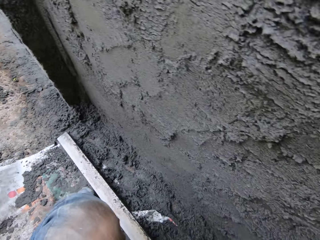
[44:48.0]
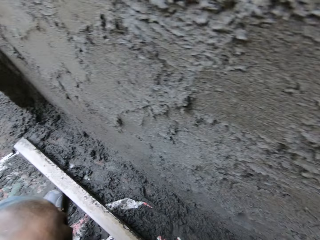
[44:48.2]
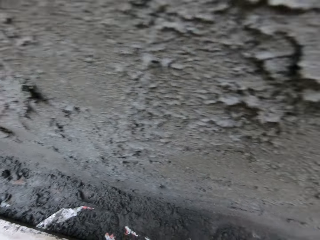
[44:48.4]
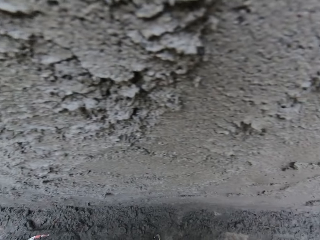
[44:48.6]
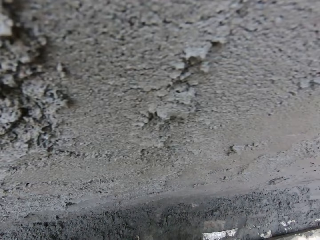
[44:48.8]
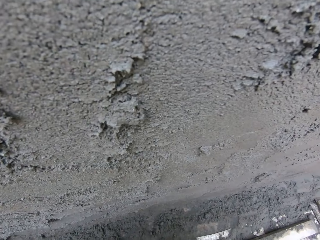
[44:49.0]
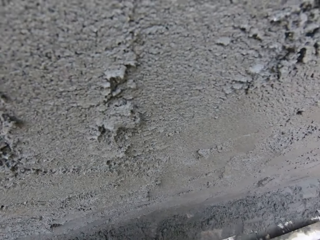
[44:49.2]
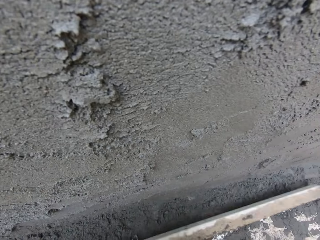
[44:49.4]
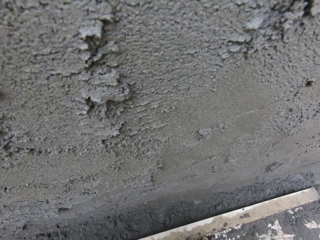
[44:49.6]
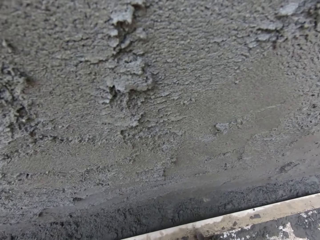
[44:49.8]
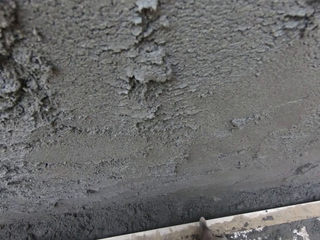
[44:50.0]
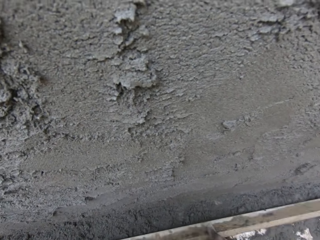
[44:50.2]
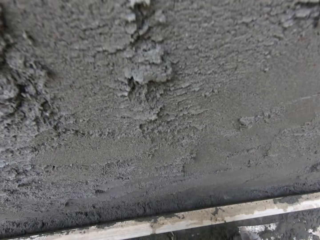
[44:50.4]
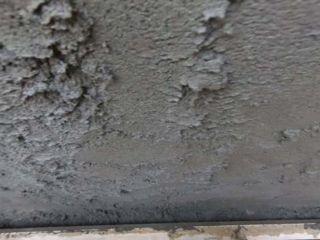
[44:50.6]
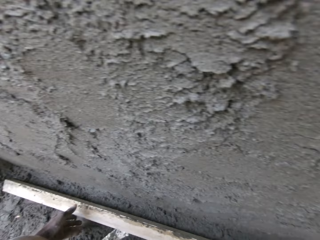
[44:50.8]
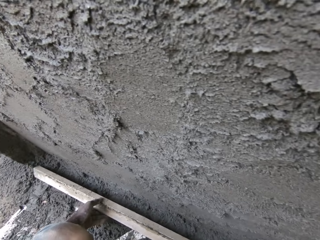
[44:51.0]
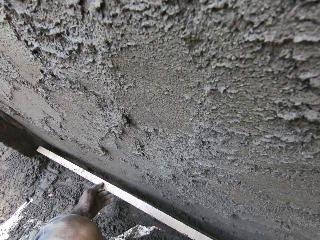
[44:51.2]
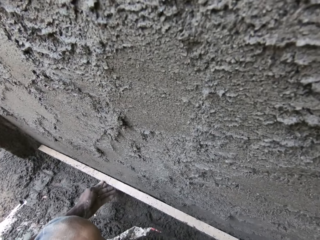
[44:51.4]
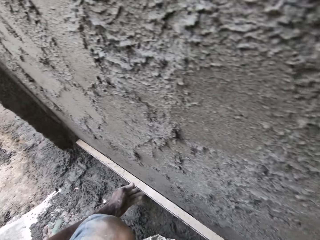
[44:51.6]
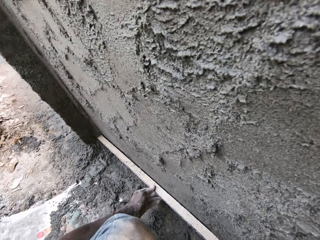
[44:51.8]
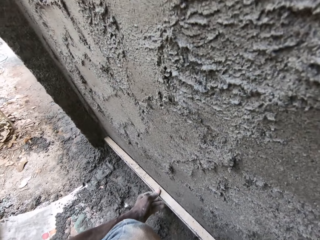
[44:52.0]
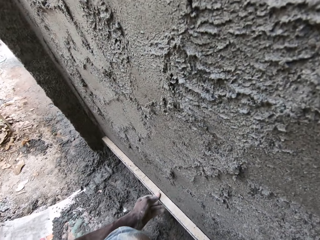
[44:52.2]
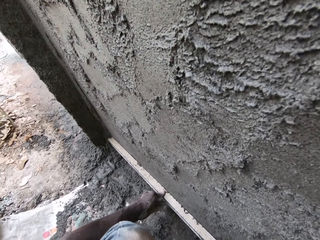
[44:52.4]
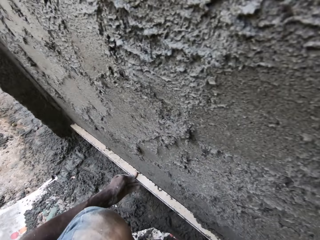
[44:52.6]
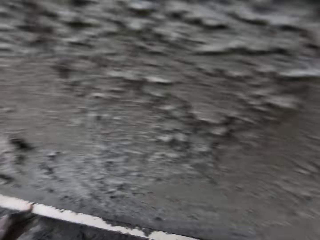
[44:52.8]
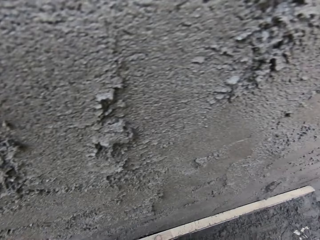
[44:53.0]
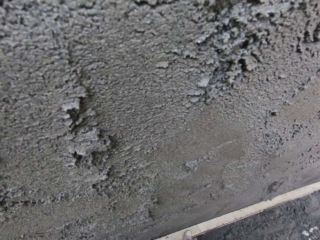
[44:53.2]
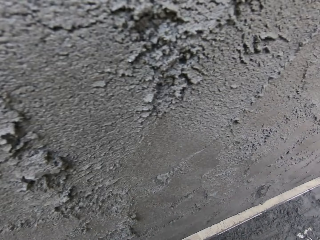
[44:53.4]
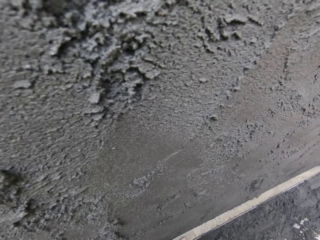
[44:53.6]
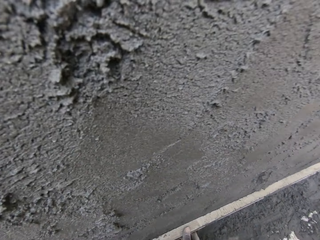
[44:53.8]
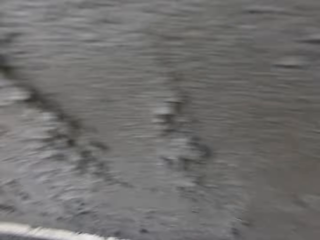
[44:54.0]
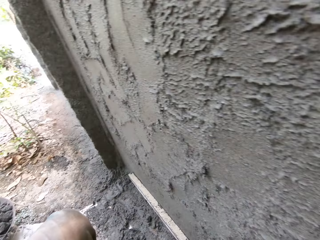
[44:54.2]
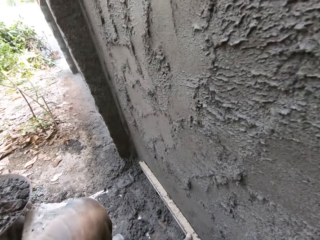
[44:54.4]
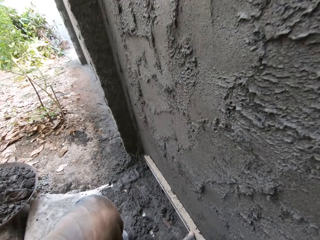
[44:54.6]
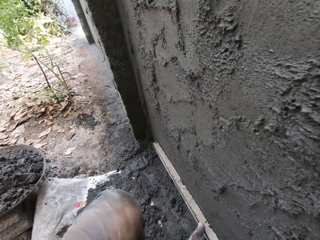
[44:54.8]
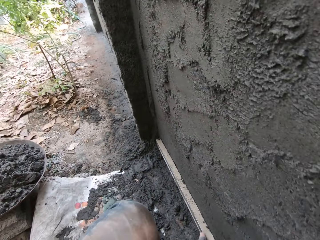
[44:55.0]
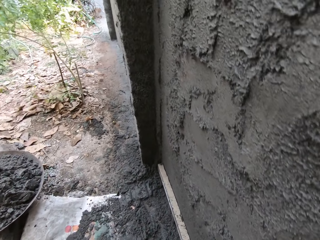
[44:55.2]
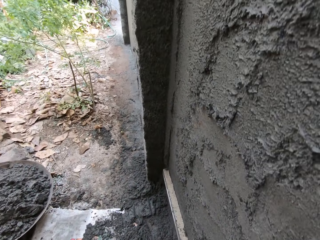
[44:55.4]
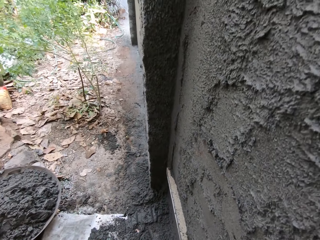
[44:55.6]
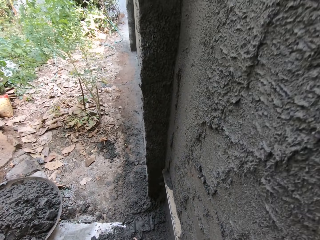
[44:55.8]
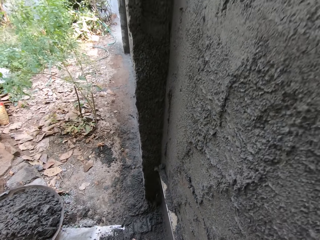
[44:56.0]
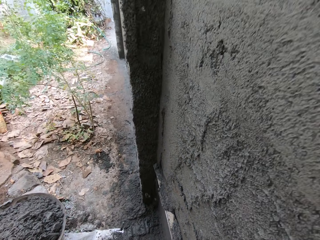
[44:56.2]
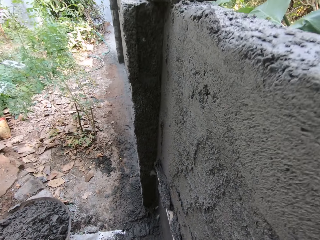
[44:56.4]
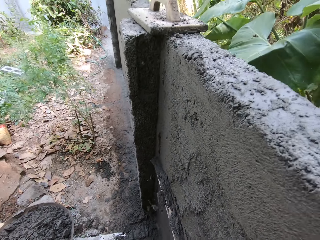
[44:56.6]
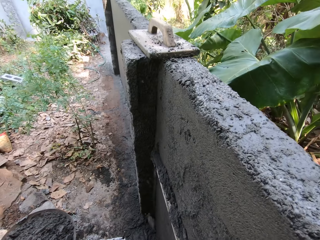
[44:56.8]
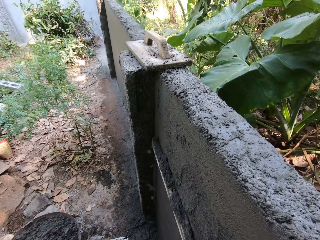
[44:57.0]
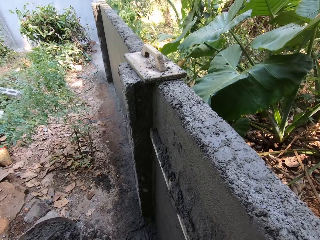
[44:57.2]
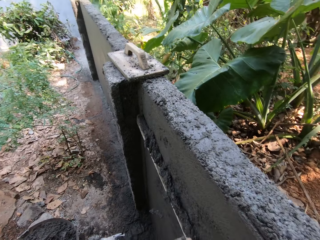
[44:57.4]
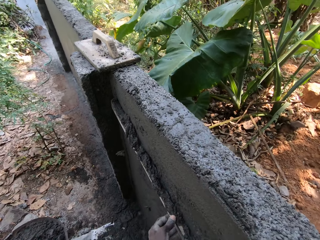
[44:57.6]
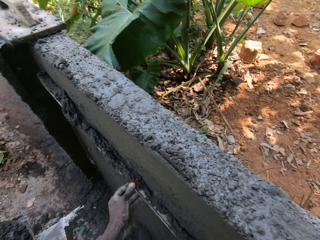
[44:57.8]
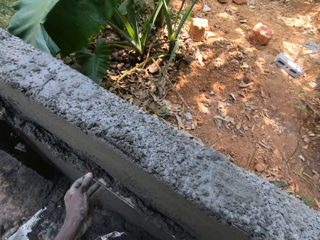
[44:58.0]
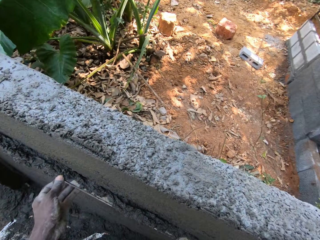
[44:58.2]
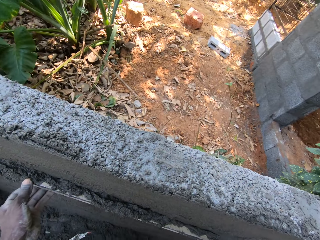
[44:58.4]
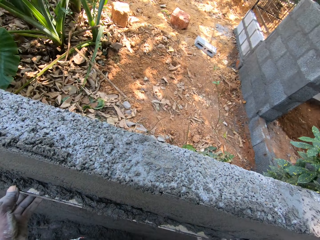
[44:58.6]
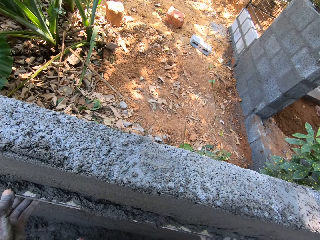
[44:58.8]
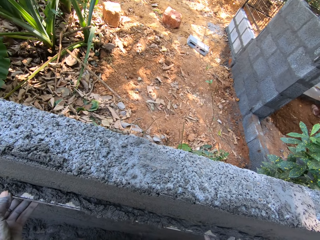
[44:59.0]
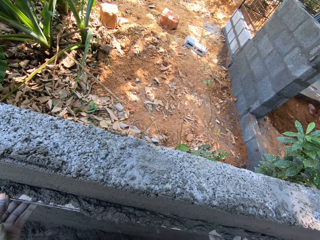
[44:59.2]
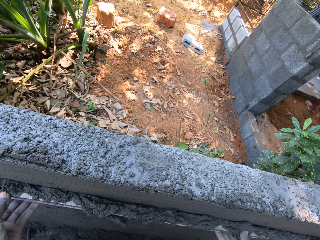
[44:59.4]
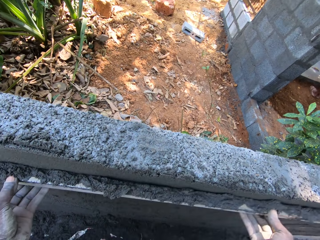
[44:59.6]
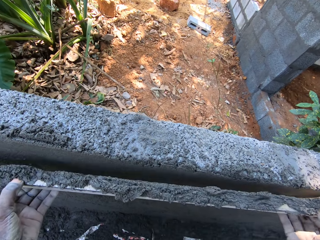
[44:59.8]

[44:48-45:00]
The camera wearer drops the trowel. He smoothens the wall with the aluminum channel in both hands. He rubs the wall using a steel.

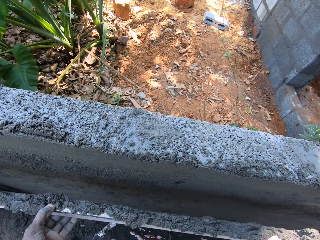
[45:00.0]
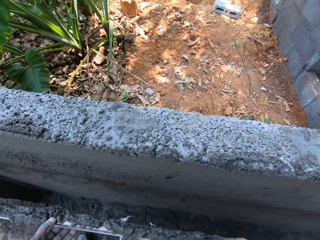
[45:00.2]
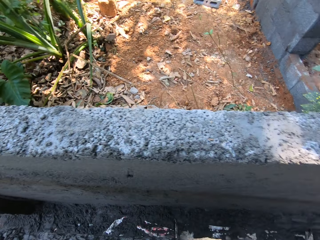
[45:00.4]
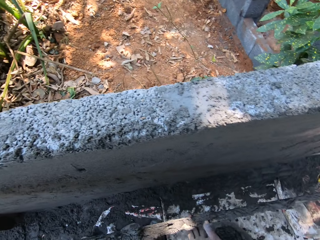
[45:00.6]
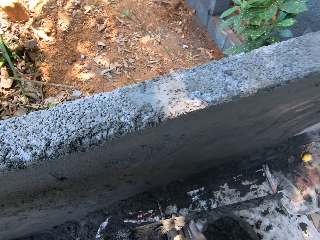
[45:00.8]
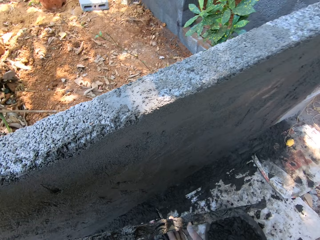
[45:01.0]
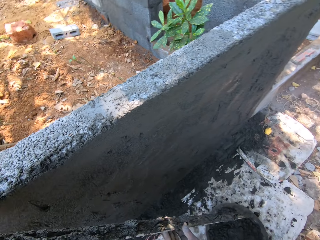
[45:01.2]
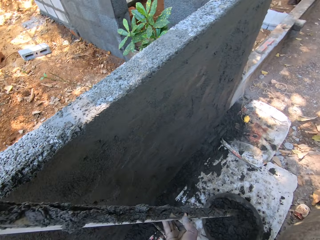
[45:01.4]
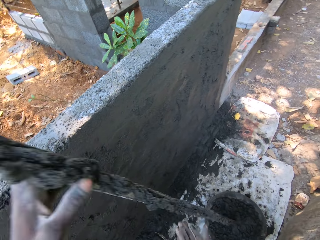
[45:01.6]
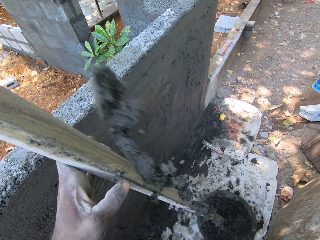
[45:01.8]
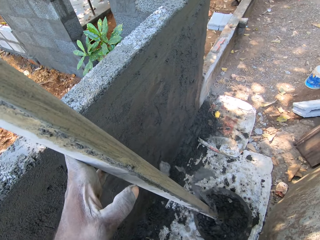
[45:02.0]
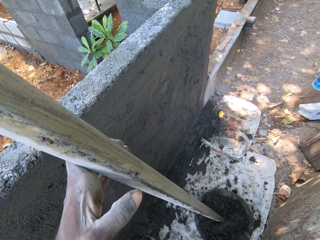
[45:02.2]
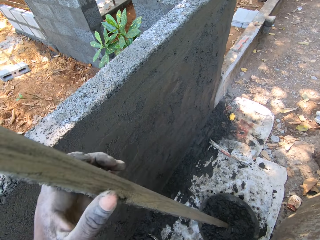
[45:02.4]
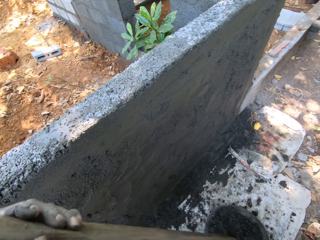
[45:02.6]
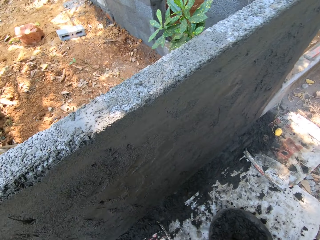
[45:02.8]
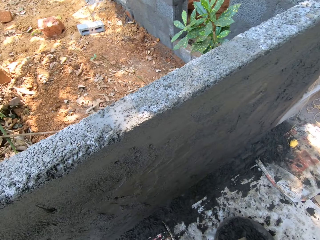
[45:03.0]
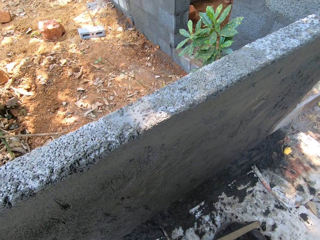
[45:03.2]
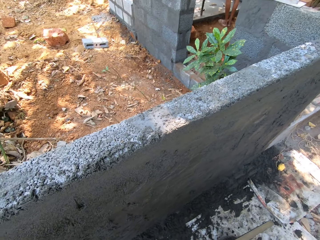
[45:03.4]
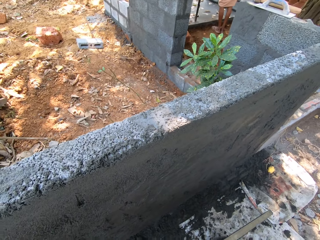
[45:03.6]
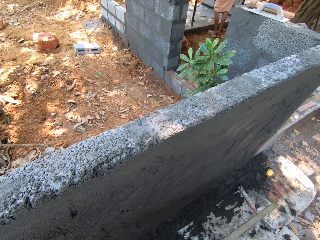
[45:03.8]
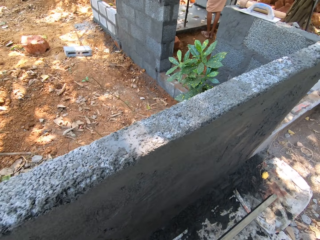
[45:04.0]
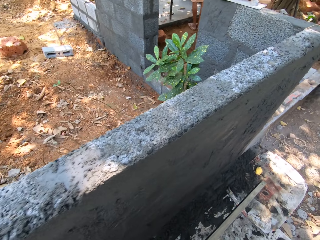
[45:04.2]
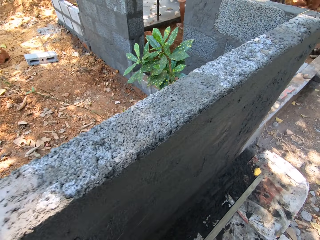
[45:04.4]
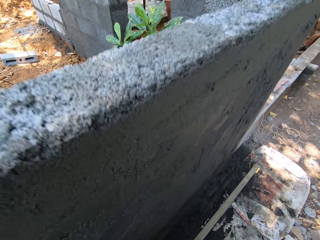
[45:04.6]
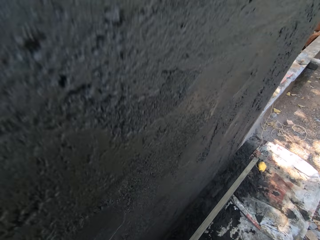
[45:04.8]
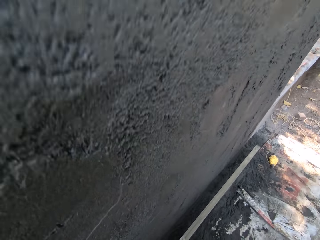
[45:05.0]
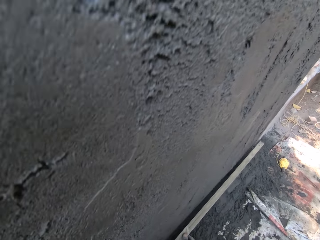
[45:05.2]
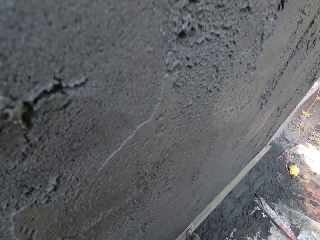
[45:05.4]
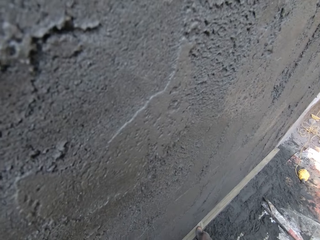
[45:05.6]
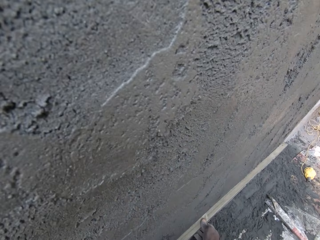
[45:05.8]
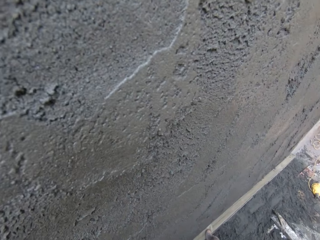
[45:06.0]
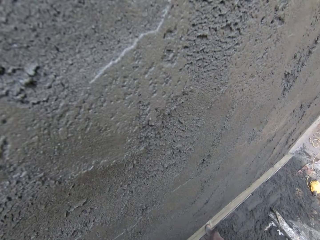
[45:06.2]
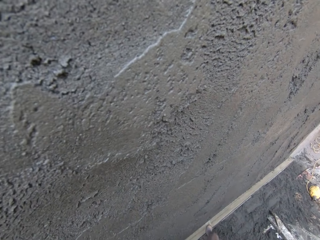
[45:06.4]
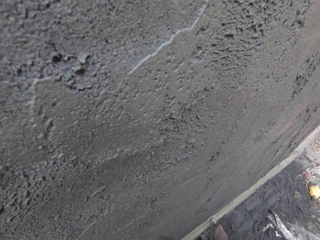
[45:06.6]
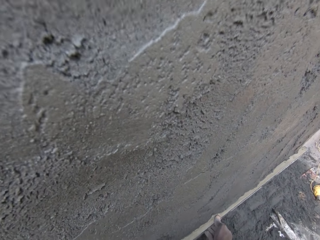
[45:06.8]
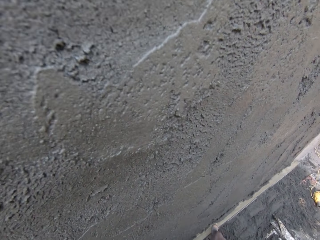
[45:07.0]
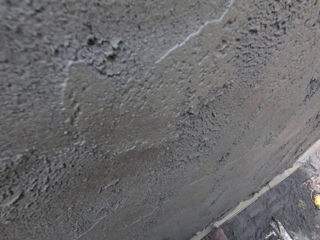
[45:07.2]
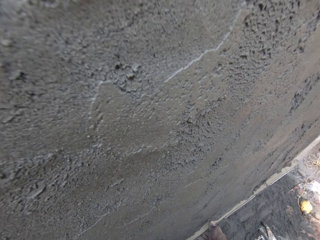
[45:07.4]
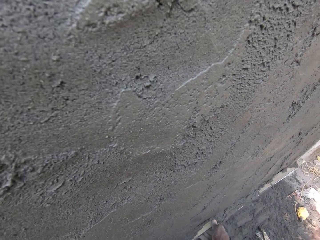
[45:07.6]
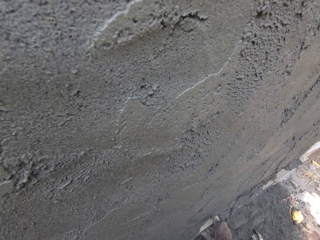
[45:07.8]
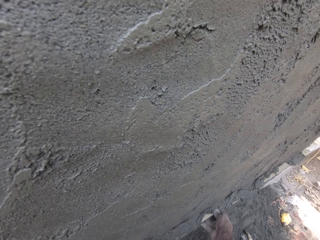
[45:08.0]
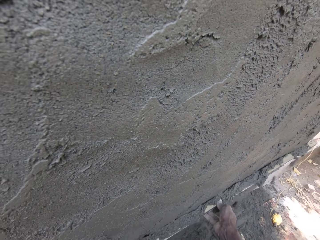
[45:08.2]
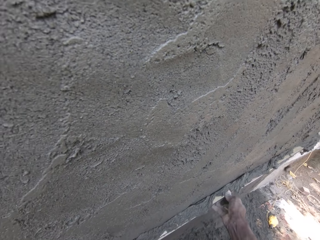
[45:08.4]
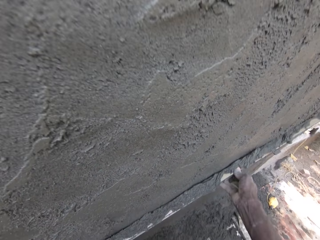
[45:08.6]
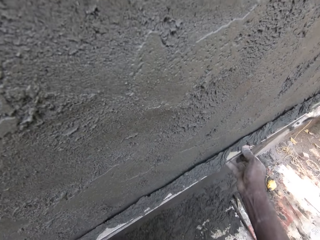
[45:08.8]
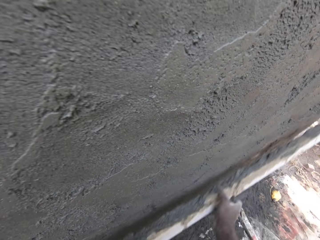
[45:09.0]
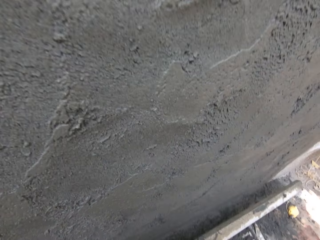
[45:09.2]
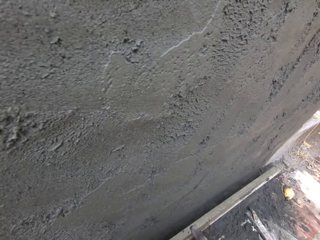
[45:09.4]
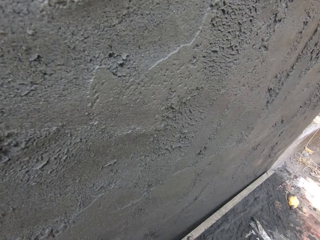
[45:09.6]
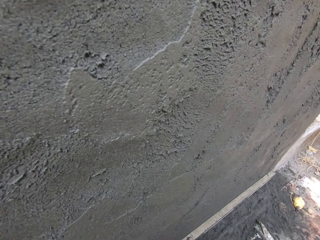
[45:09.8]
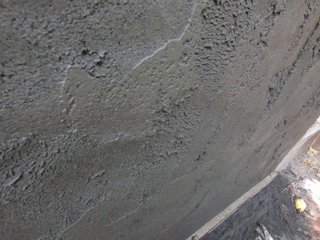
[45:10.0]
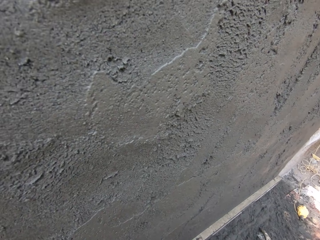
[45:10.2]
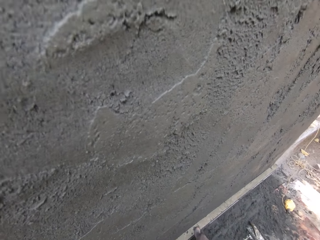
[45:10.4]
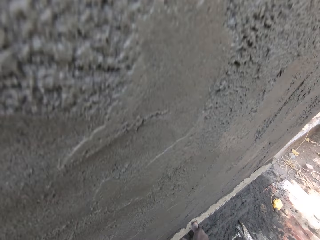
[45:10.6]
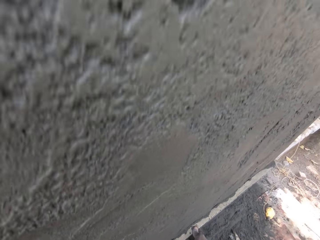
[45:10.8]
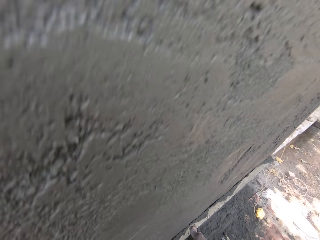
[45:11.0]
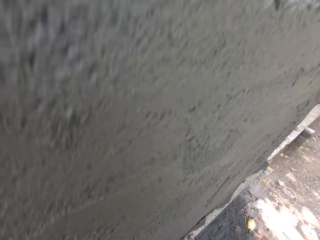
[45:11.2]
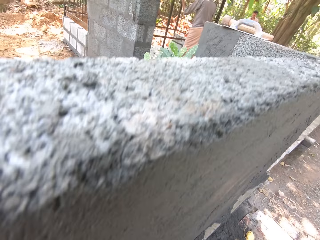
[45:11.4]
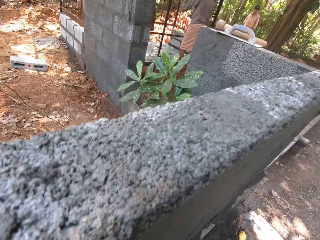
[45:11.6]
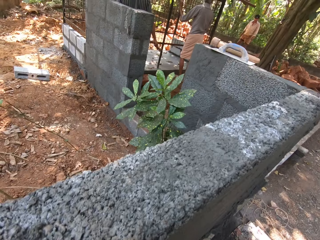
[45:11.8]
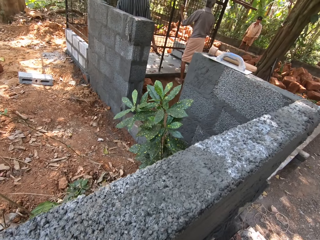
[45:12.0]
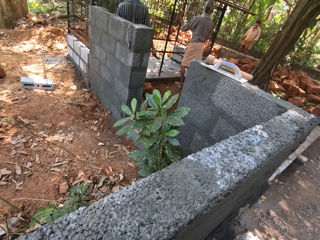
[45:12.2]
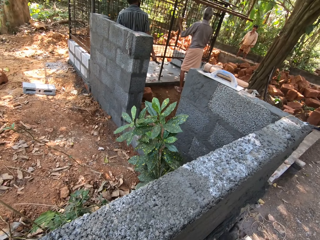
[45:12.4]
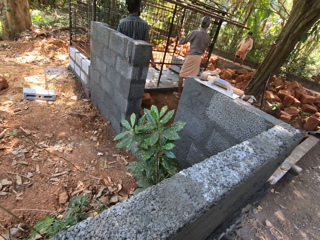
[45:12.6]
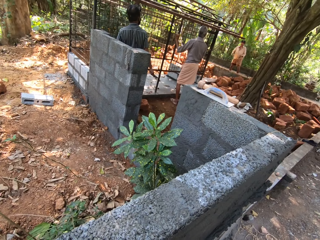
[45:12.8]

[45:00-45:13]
The camera wearer stands the steel upright. They rub the wall using the steel. They talk to the man.
